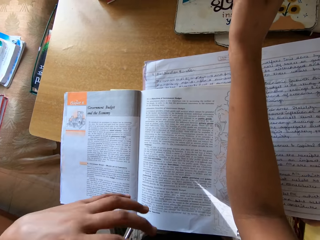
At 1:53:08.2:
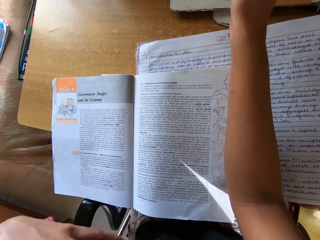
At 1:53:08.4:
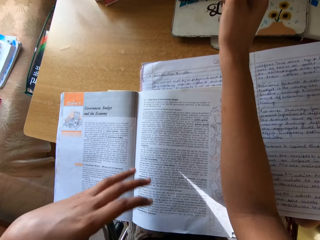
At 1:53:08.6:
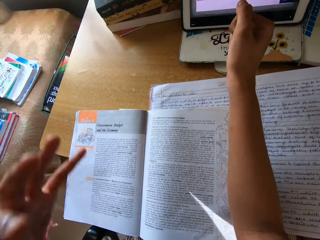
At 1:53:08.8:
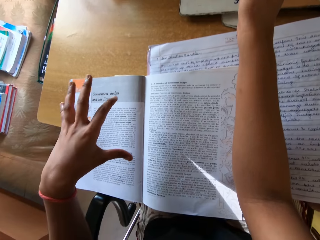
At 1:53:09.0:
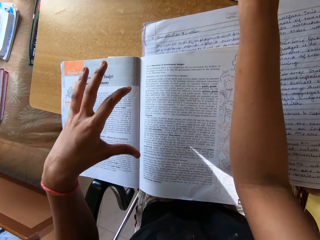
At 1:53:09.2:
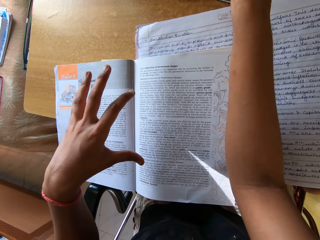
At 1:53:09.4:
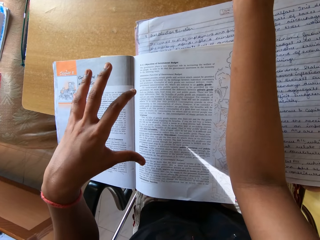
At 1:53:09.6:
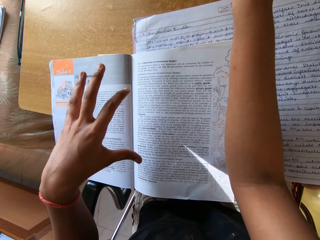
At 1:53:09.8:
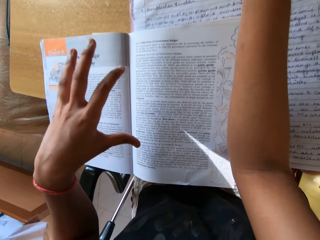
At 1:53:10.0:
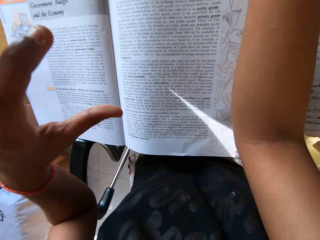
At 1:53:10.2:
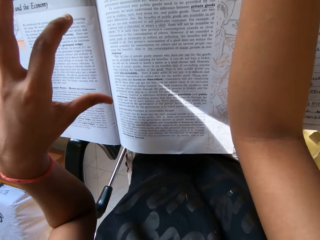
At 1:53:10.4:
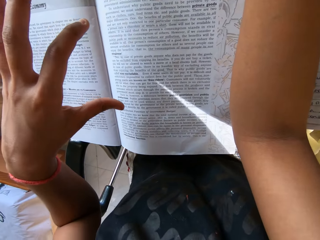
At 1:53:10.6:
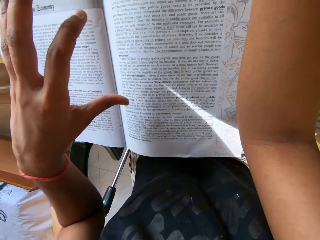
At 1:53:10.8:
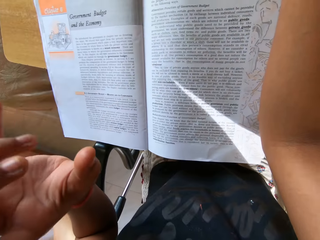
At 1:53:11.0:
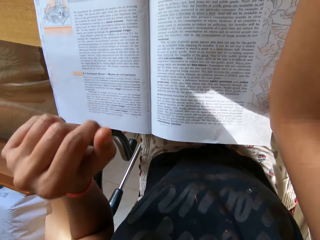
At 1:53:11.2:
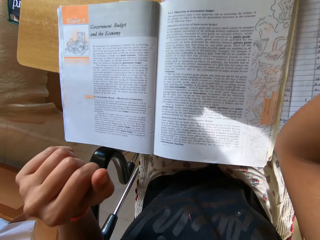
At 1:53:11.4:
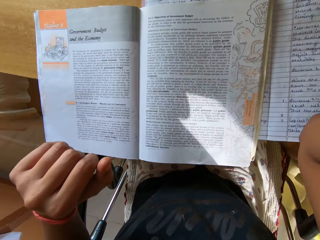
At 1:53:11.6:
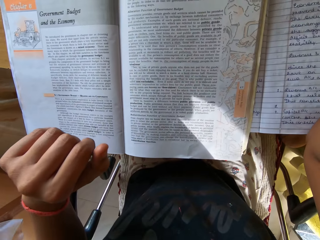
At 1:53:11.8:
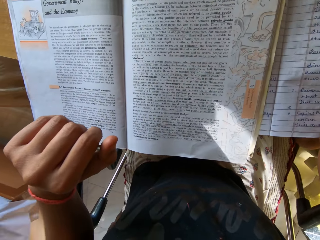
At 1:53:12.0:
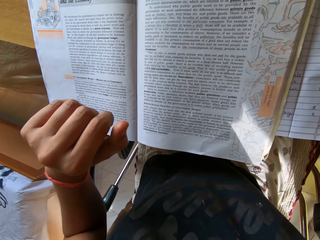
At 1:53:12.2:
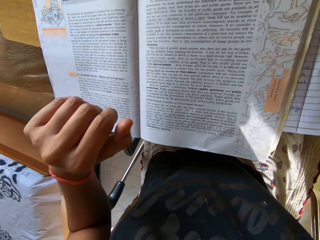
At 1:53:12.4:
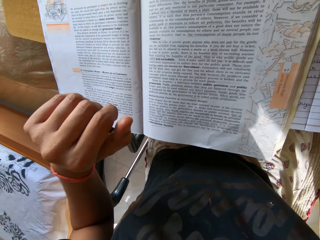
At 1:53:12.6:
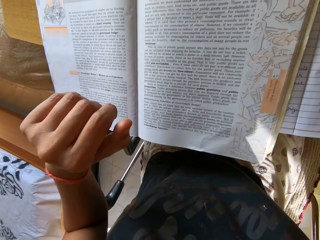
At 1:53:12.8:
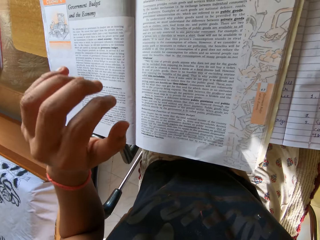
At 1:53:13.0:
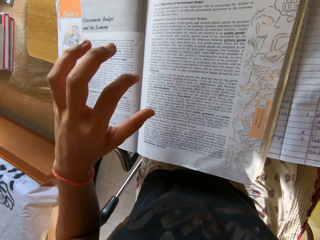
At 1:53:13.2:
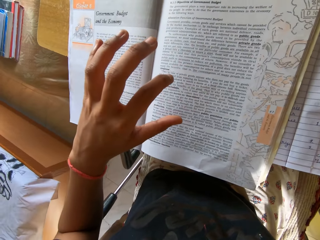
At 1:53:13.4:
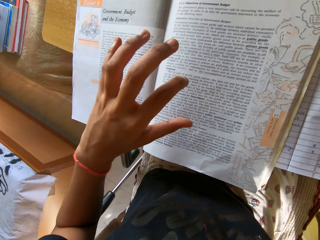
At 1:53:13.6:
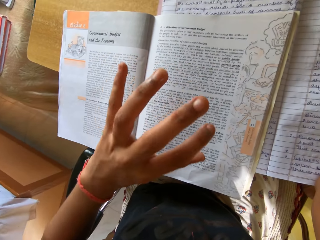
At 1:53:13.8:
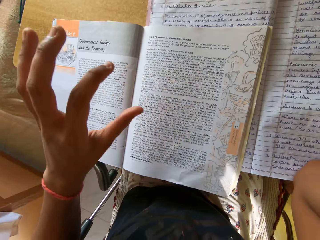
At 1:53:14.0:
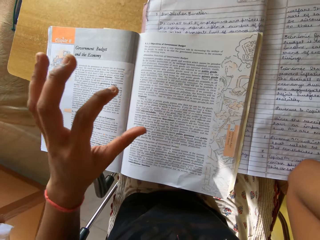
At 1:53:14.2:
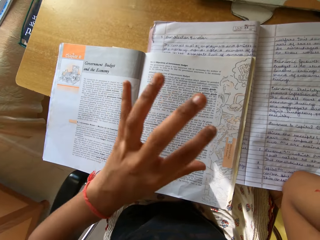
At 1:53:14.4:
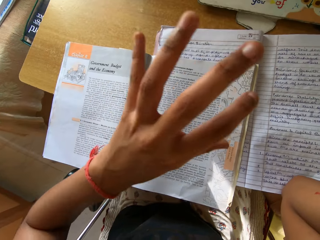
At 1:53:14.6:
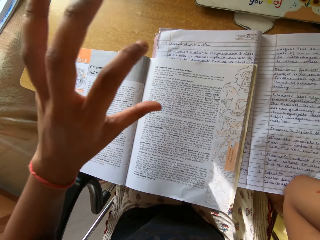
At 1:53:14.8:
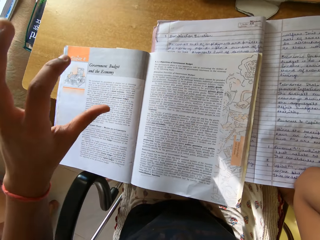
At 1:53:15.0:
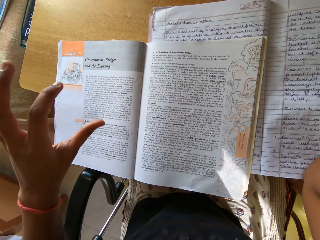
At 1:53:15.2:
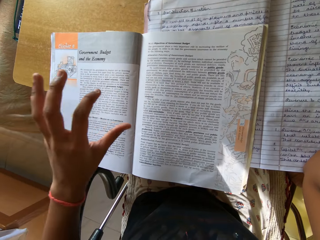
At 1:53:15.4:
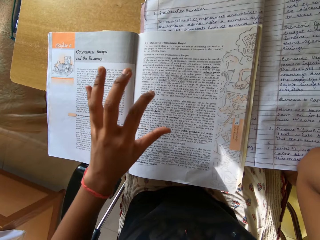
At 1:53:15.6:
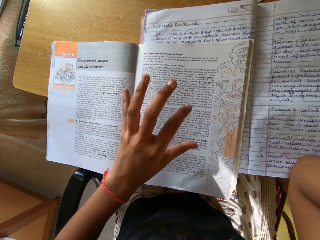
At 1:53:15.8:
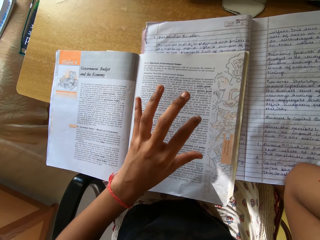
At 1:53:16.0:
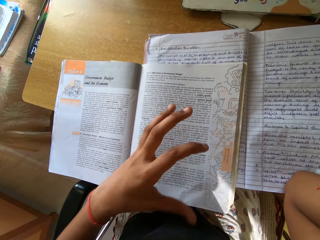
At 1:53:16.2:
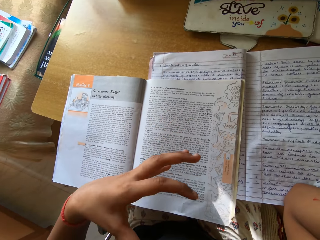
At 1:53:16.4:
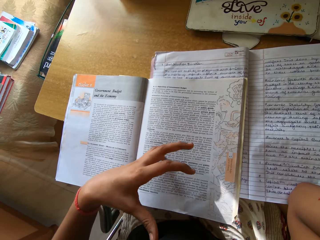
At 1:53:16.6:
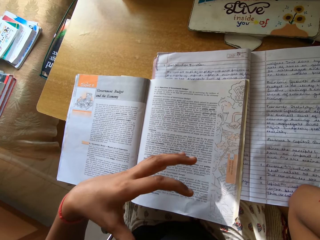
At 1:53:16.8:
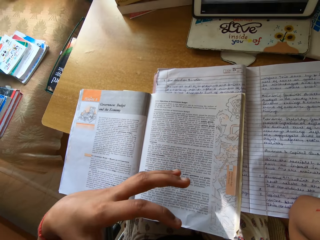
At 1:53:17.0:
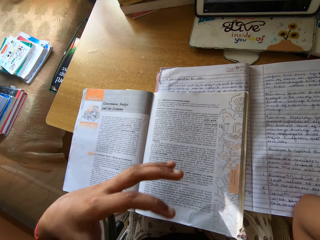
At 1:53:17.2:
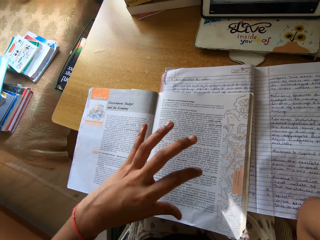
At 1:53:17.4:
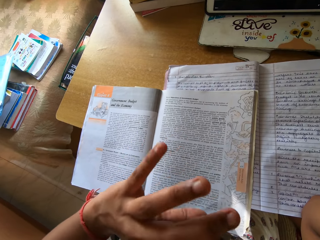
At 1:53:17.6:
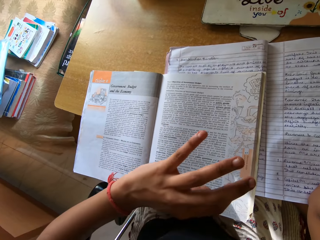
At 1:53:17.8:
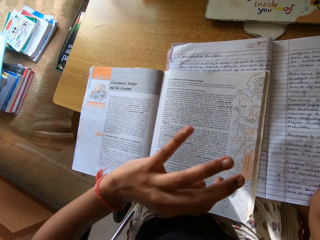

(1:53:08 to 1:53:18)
The camera wearer looks at the textbook. They read the textbook.

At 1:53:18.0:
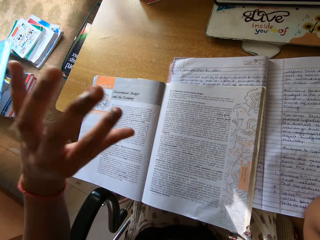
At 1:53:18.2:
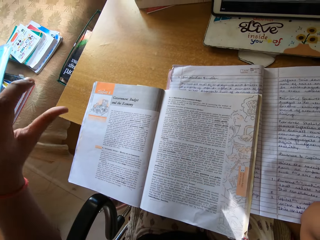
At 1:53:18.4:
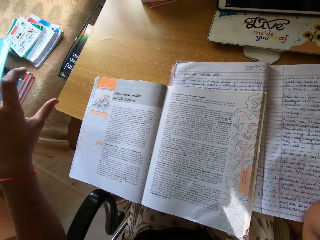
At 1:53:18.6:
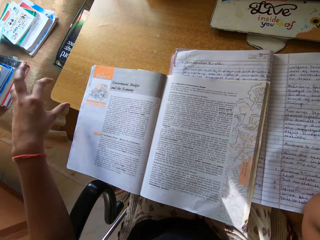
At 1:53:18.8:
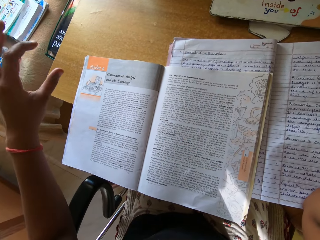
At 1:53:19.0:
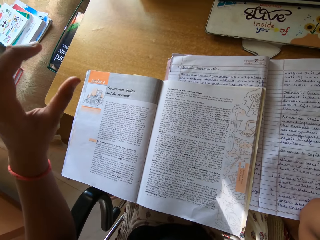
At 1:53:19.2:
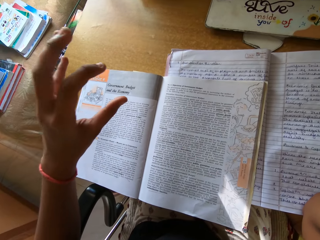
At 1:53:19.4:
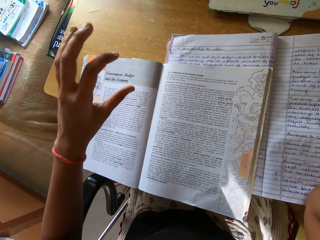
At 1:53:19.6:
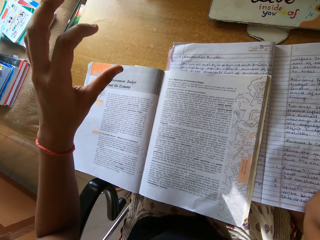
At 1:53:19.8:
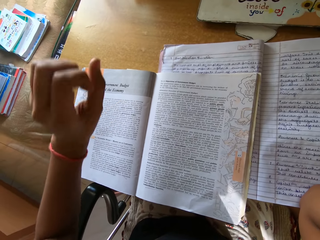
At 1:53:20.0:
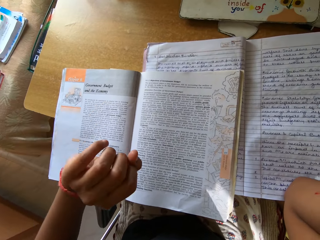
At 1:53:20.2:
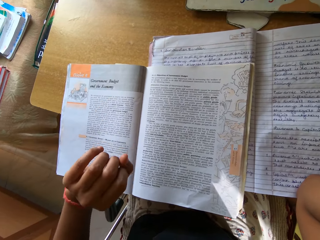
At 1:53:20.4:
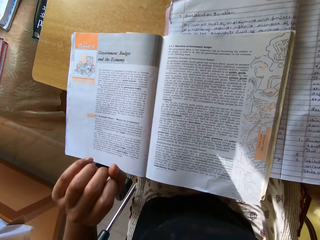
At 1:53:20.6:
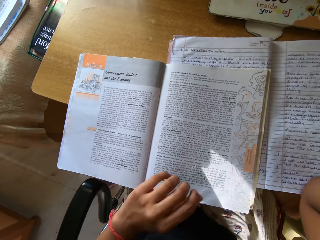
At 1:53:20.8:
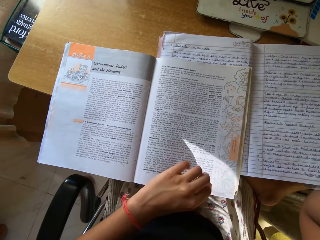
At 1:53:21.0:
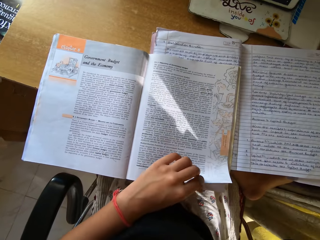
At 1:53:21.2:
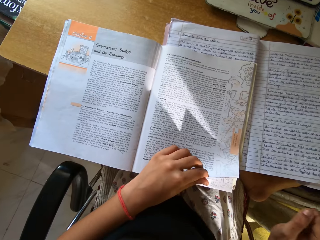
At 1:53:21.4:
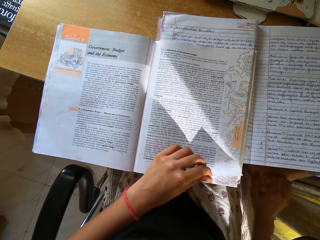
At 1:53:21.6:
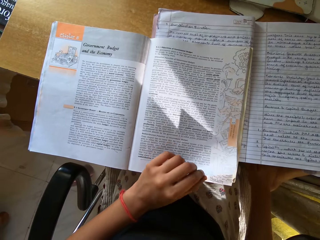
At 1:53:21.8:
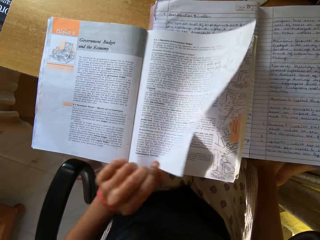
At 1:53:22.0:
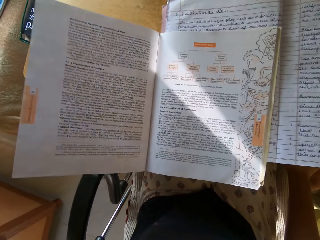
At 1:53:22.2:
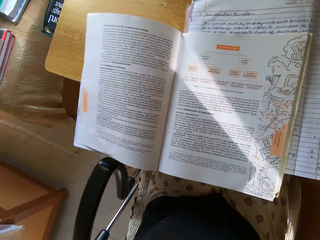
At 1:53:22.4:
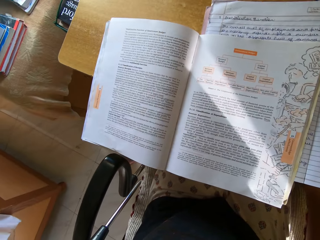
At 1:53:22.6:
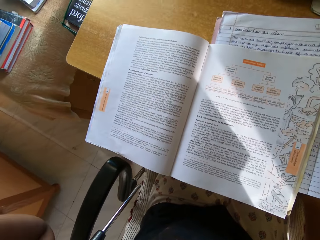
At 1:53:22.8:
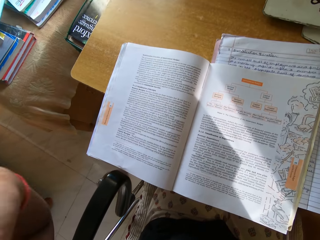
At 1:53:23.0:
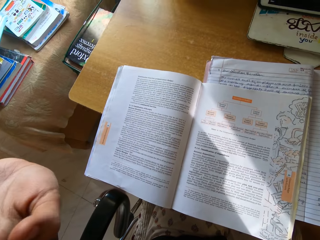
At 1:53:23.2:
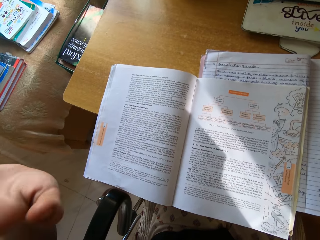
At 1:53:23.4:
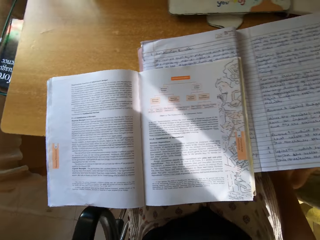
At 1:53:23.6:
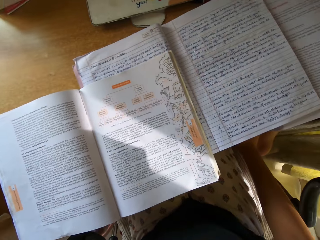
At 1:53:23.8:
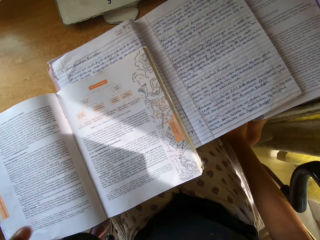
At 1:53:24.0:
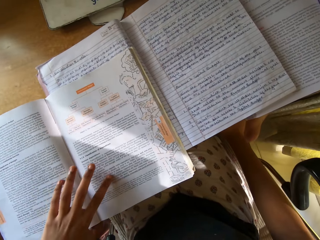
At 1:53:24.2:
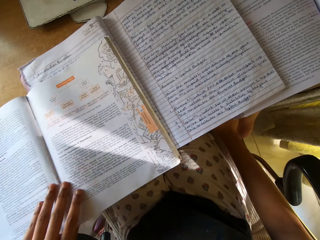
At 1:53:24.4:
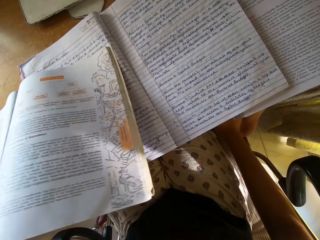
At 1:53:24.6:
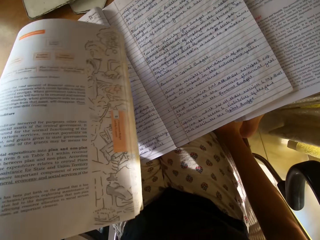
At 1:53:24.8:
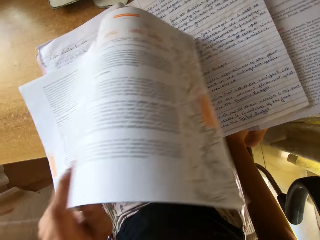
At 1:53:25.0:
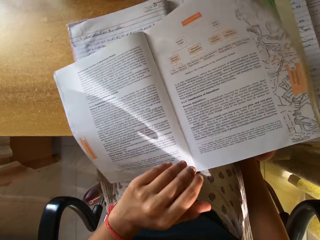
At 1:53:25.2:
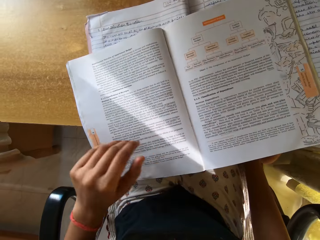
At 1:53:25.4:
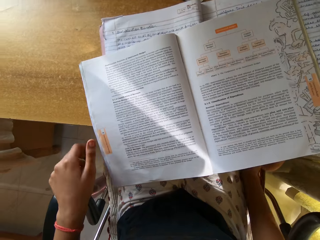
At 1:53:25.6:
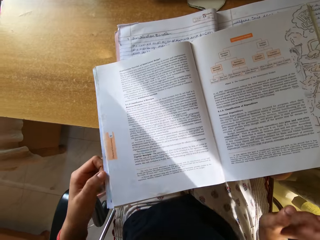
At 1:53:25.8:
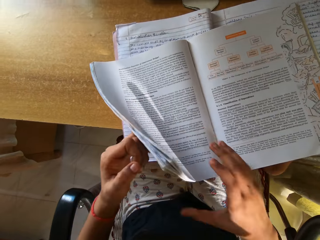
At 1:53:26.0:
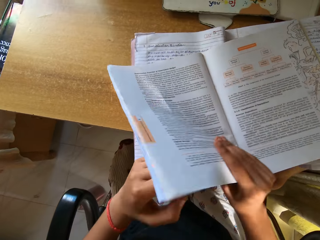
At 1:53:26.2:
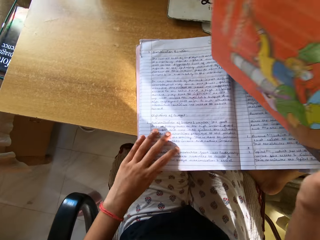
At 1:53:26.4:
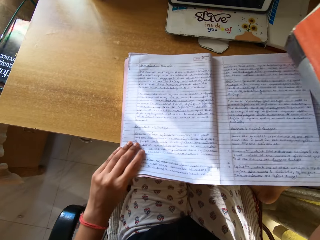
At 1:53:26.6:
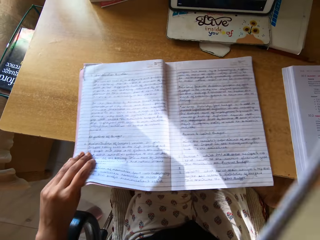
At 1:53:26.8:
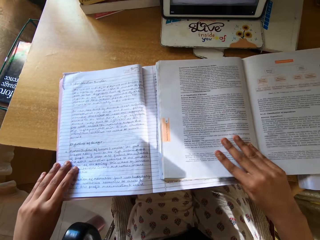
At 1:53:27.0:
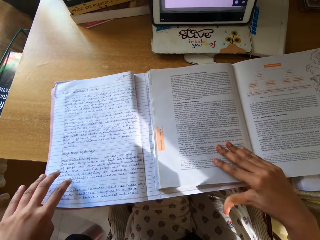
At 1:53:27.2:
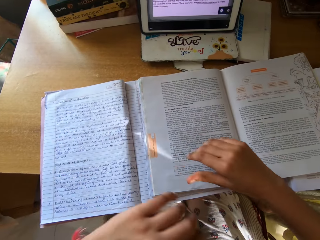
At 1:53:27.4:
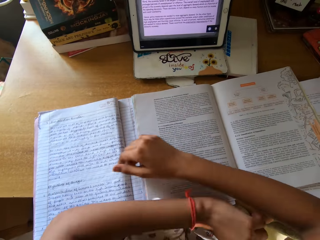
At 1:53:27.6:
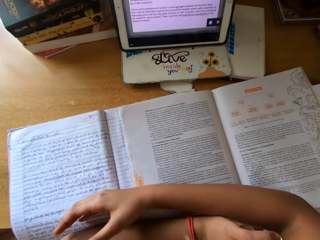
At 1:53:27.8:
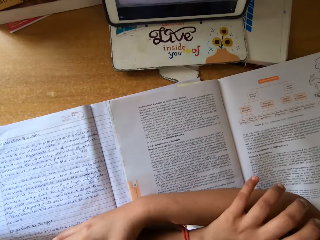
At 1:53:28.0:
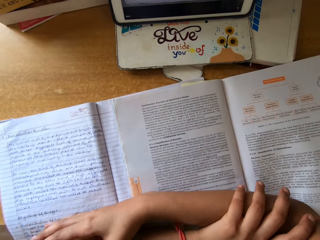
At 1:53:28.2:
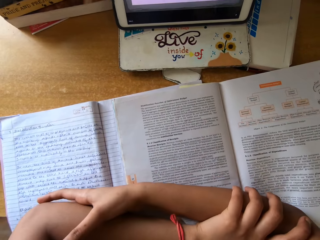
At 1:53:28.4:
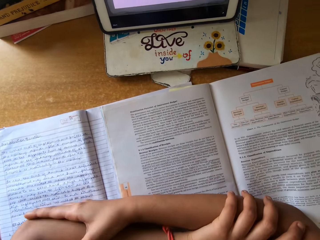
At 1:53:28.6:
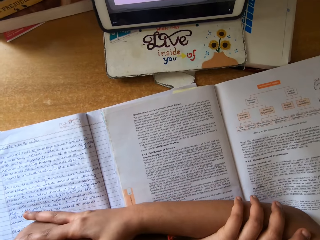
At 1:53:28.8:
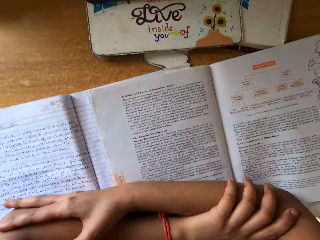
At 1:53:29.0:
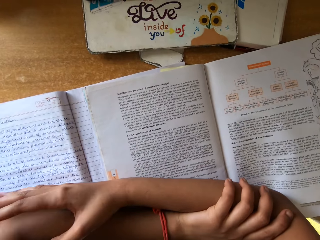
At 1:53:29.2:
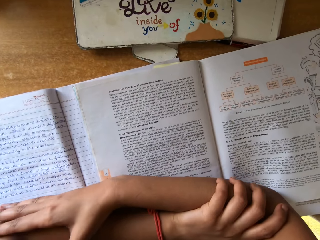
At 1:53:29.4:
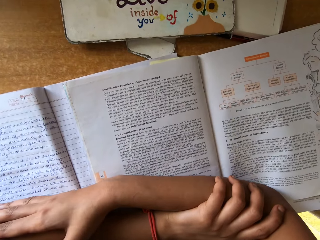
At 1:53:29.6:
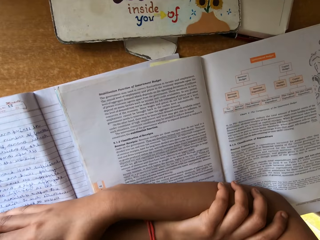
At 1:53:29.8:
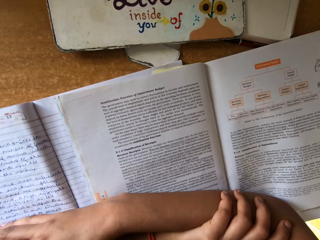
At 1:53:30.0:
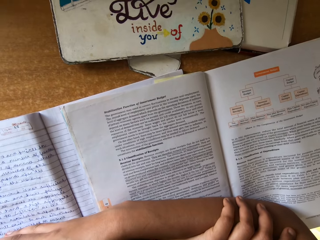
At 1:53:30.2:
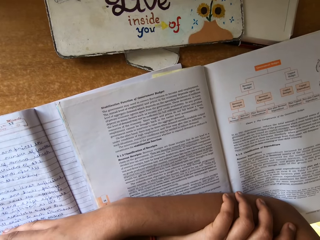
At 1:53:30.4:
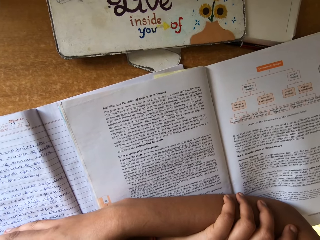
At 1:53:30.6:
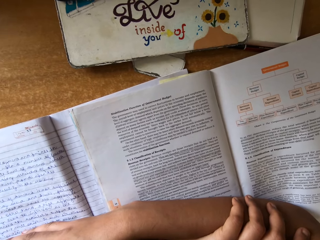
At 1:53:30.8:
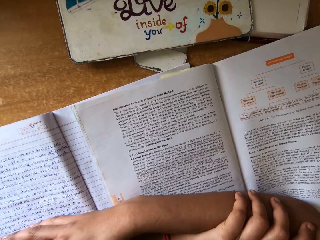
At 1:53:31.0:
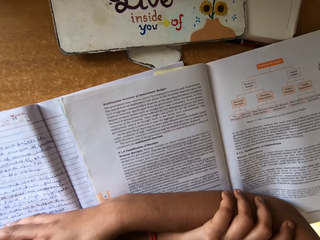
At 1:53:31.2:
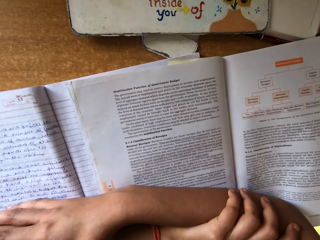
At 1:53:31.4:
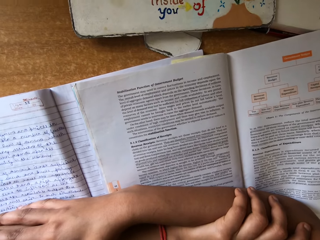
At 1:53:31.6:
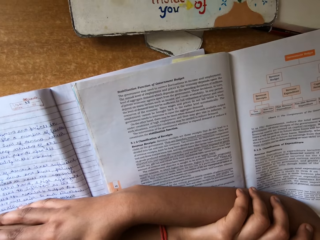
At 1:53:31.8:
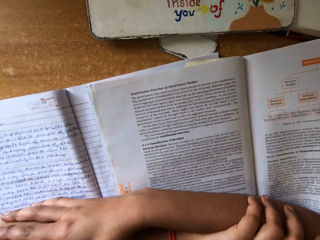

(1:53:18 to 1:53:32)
The camera wearer flips the textbook page. They read the textbook repeatedly. They move a hand. They lift the textbook, drop the textbook on top of a notebook, grab the textbook, hold the textbook and pull the notebook. They drop the textbook on top of the notebook. They move the book. They place arms on the books. They read the textbook. They rest a hand on the book.
